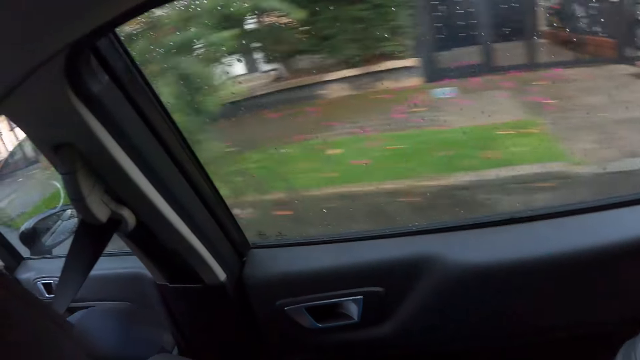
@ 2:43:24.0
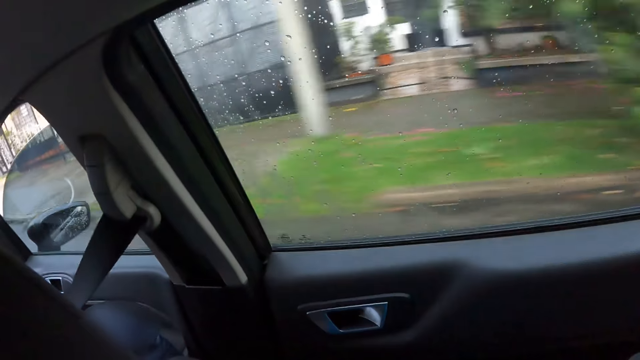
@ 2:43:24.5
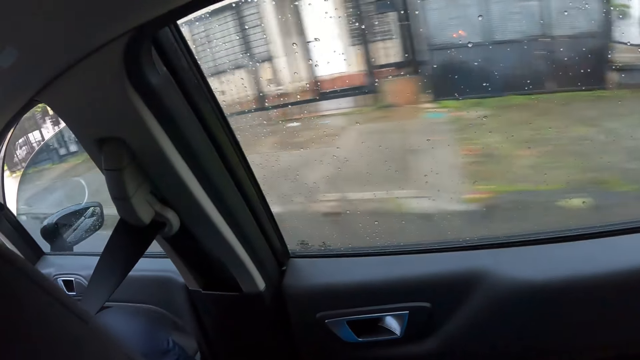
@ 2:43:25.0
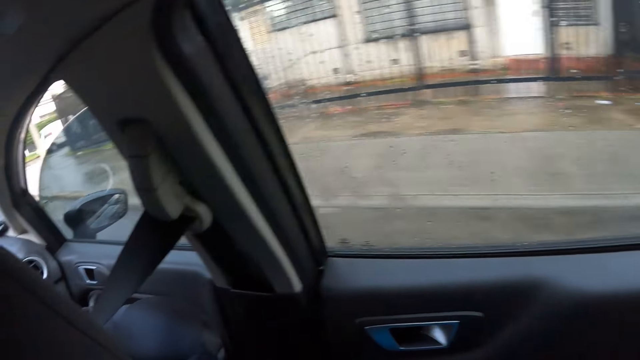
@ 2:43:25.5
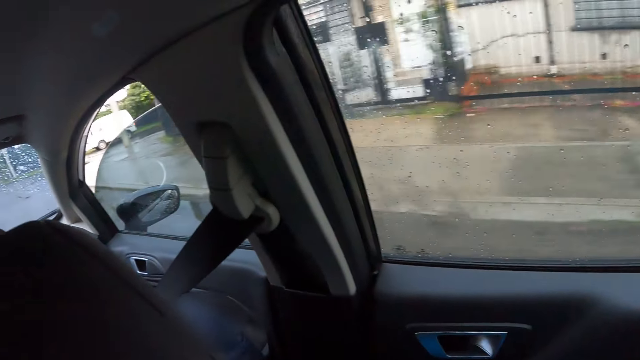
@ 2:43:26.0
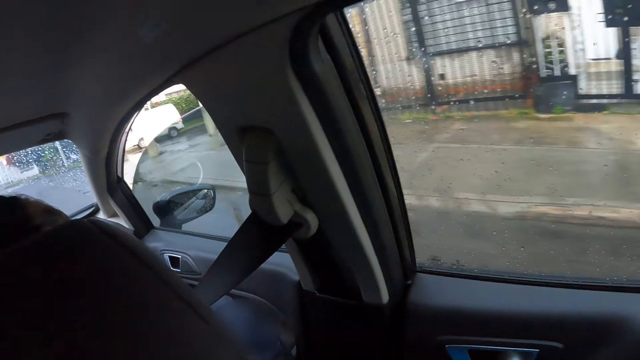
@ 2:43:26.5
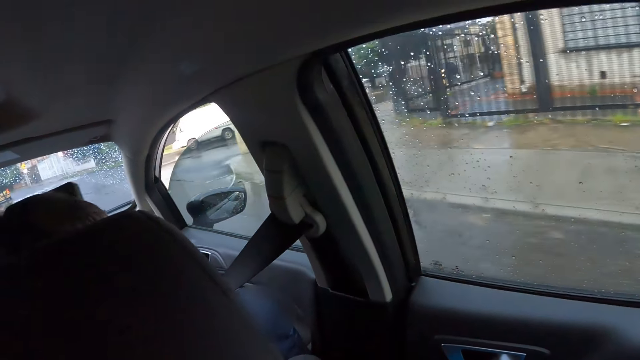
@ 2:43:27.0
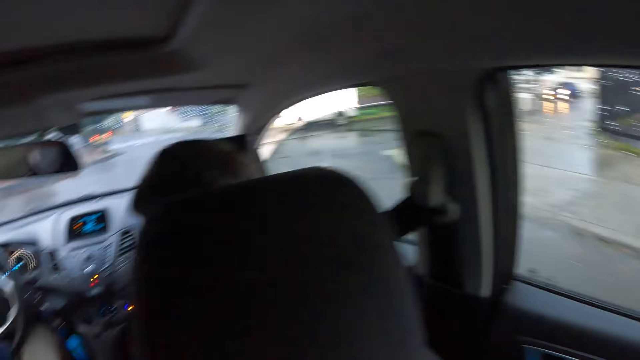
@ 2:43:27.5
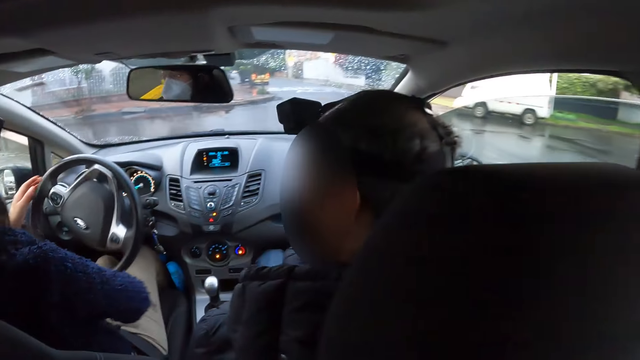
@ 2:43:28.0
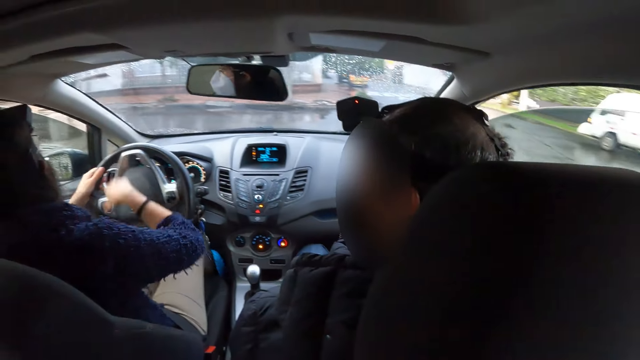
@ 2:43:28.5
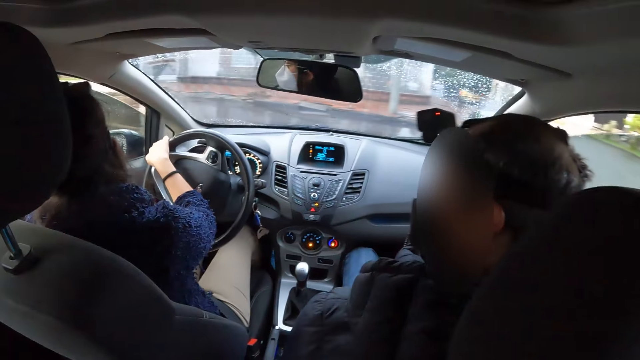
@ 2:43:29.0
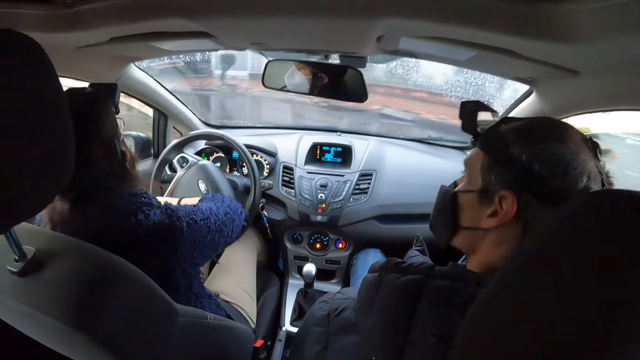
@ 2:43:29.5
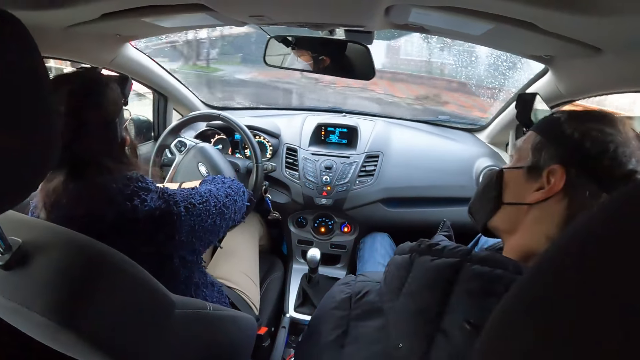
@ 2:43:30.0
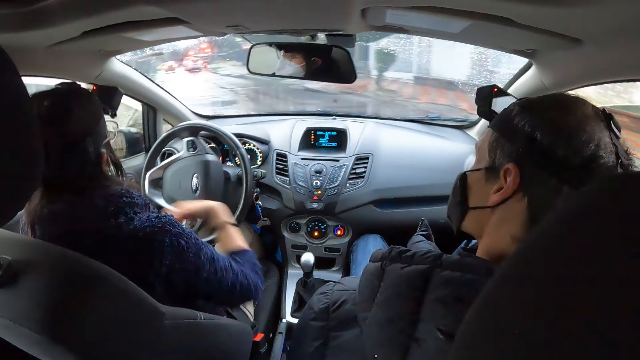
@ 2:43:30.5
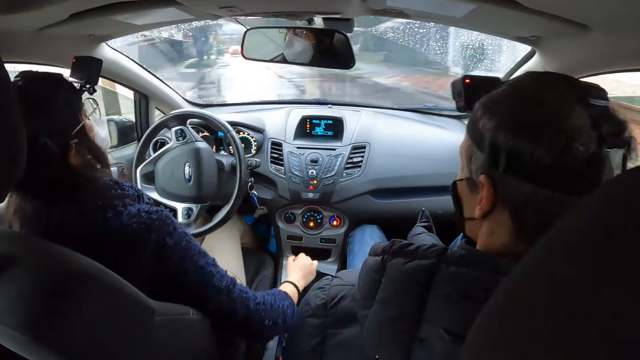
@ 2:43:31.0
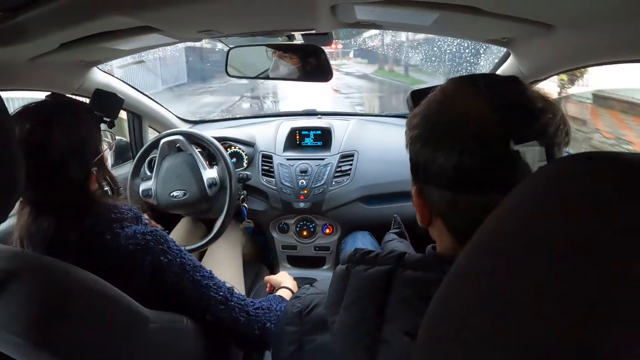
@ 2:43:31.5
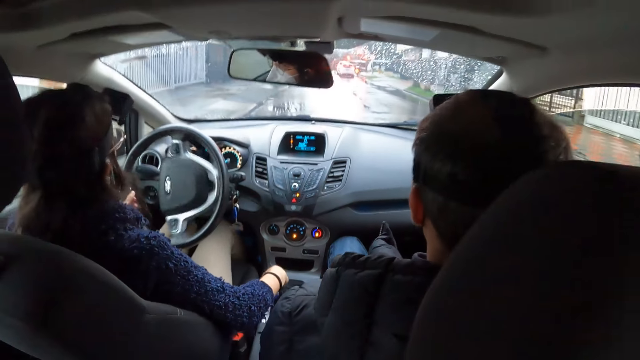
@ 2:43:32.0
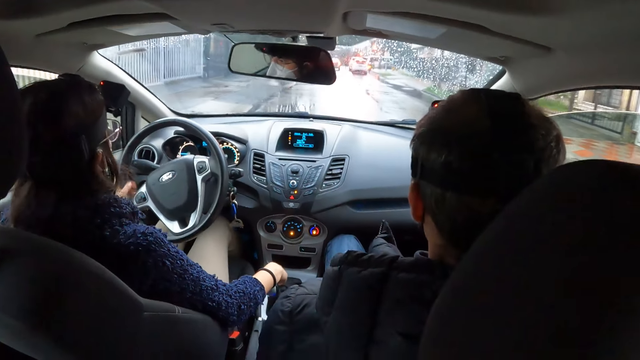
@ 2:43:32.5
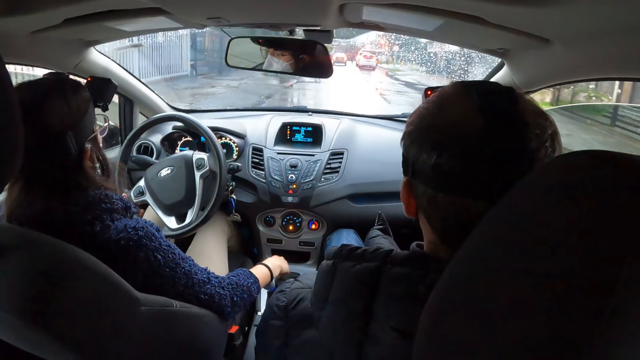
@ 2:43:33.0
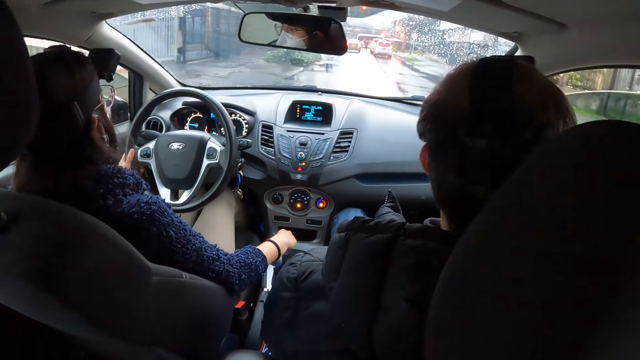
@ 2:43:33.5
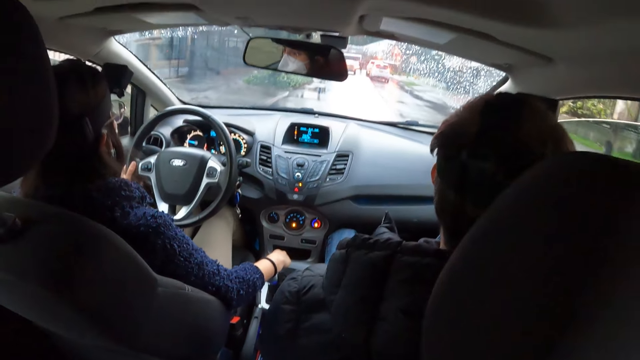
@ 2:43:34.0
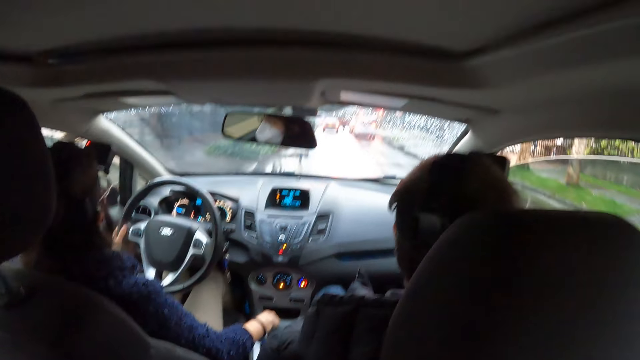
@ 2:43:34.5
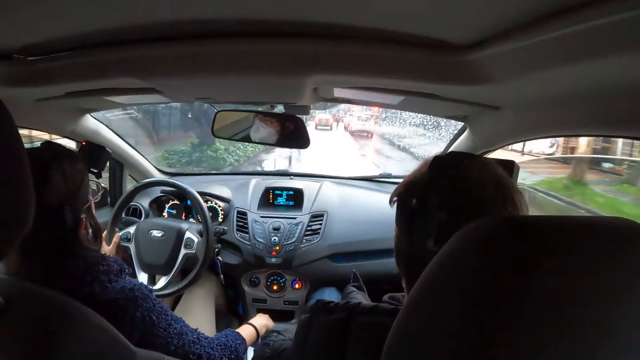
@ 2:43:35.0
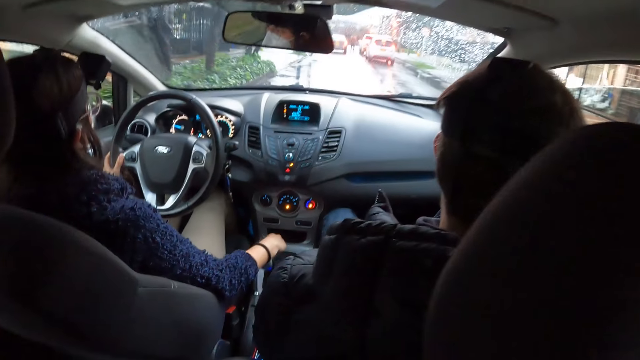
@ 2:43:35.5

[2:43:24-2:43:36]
The woman turns into a street with both hands. The woman moves the gear of the car with her right hand.

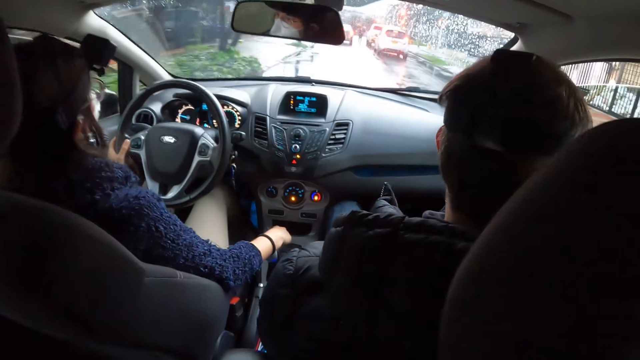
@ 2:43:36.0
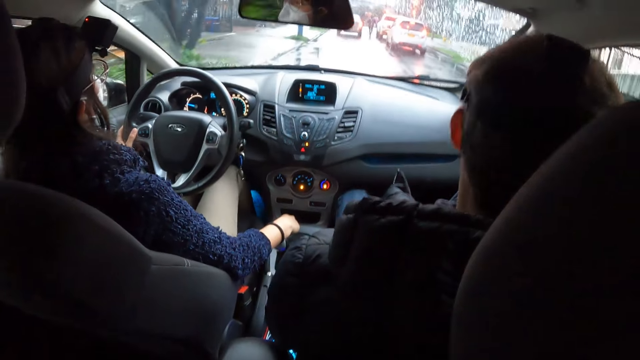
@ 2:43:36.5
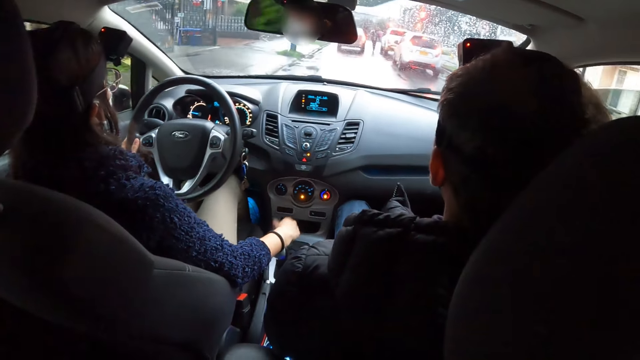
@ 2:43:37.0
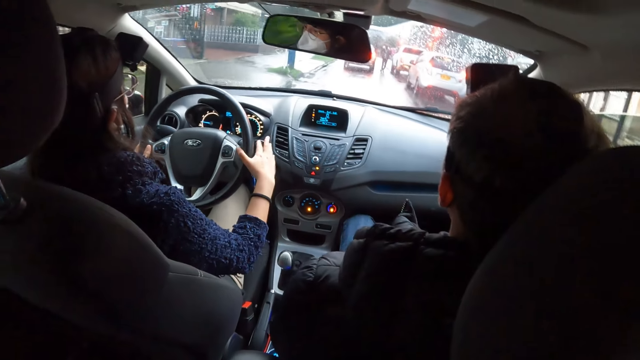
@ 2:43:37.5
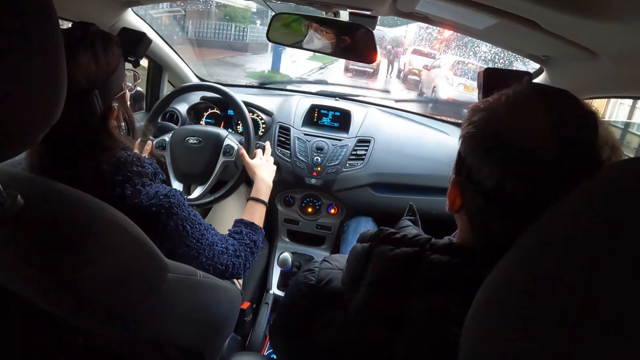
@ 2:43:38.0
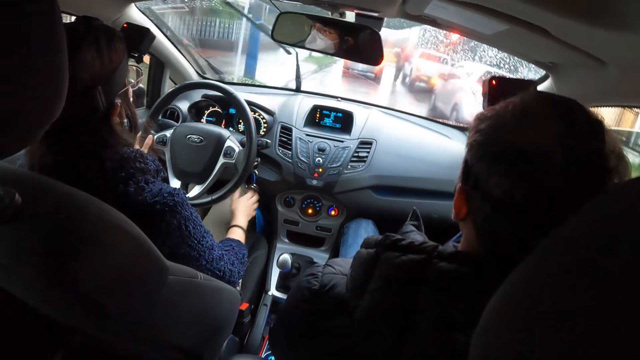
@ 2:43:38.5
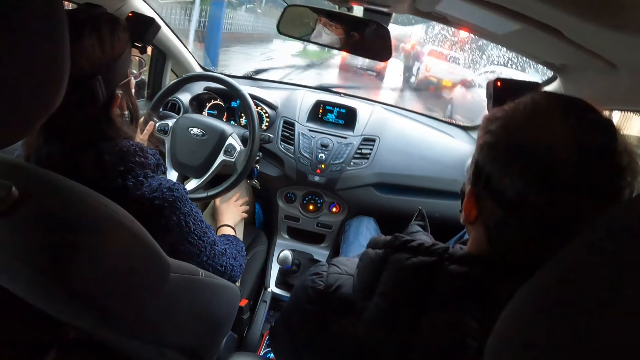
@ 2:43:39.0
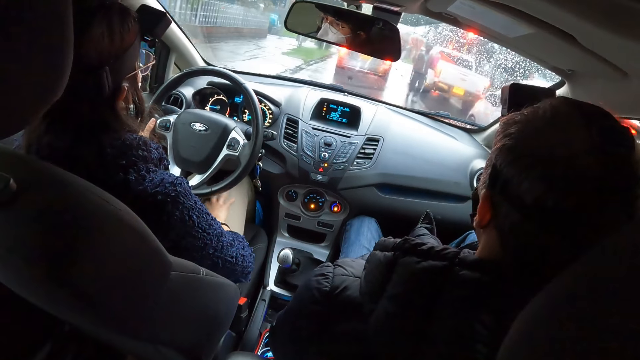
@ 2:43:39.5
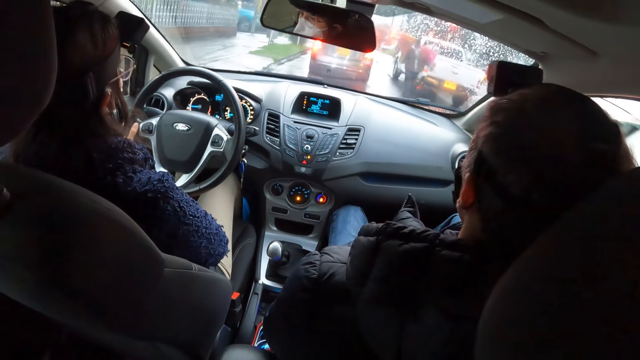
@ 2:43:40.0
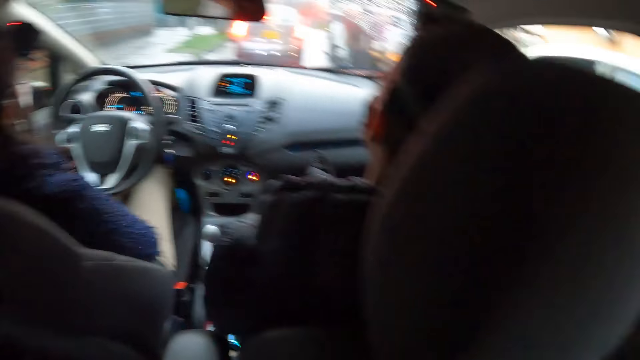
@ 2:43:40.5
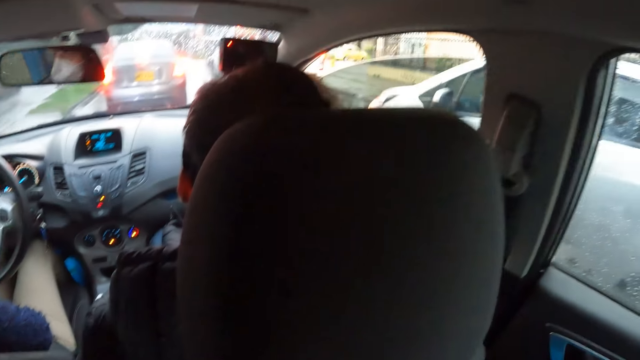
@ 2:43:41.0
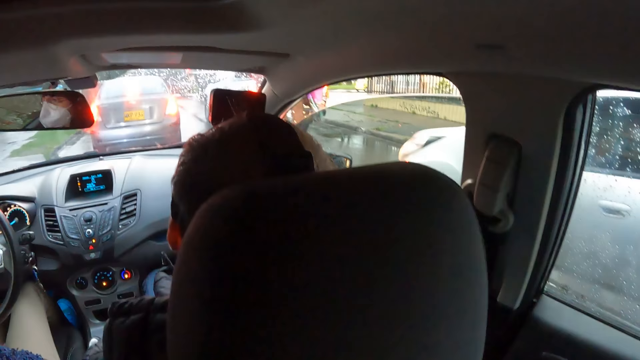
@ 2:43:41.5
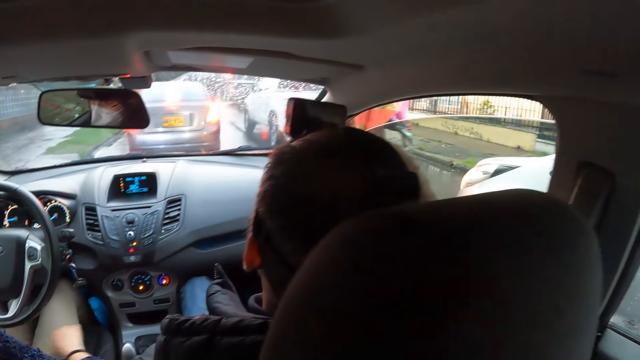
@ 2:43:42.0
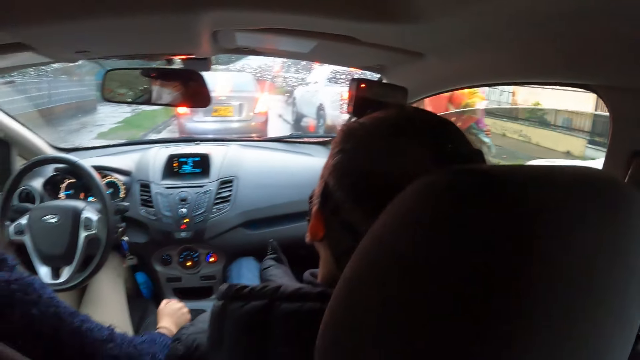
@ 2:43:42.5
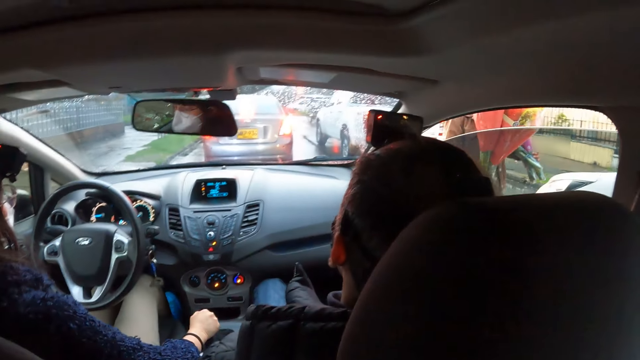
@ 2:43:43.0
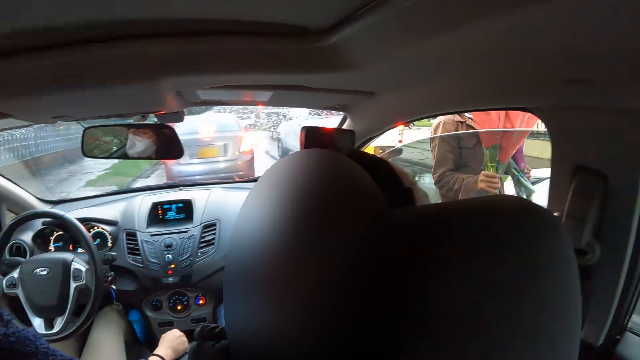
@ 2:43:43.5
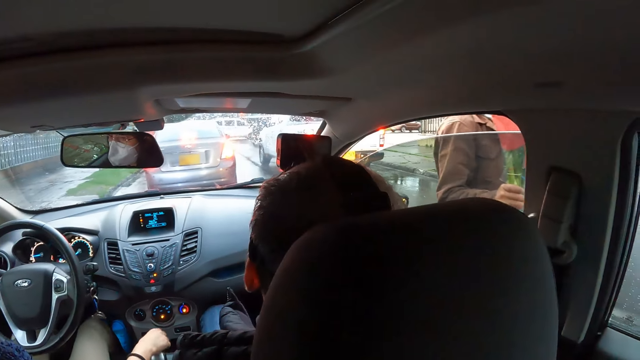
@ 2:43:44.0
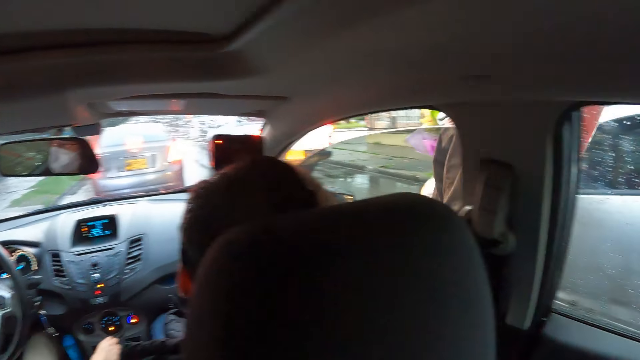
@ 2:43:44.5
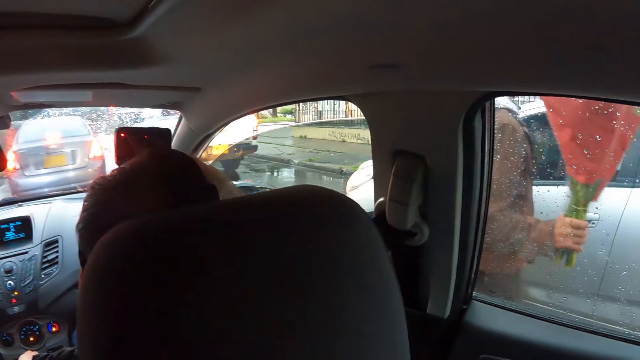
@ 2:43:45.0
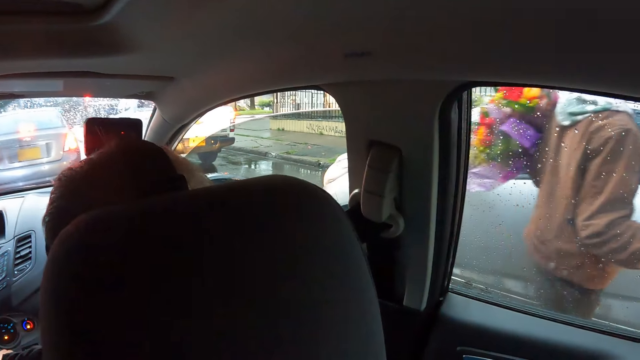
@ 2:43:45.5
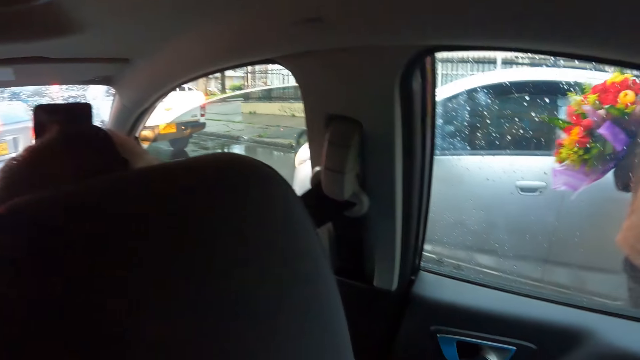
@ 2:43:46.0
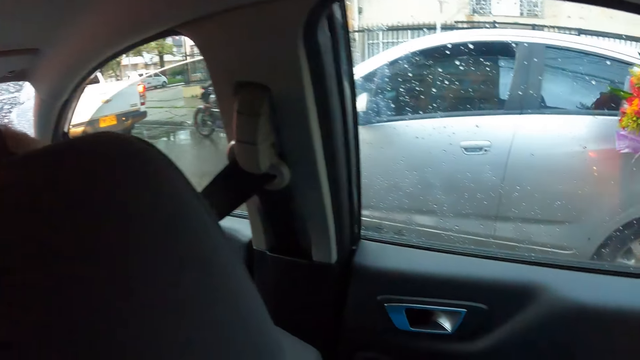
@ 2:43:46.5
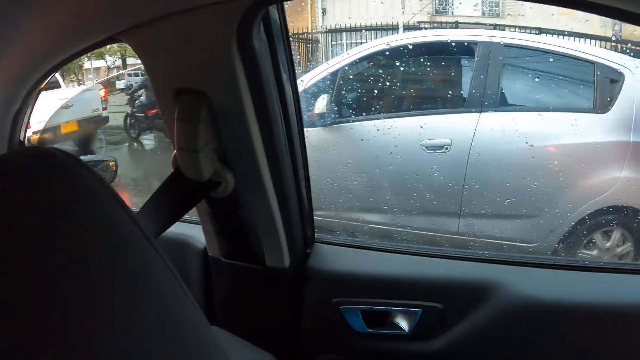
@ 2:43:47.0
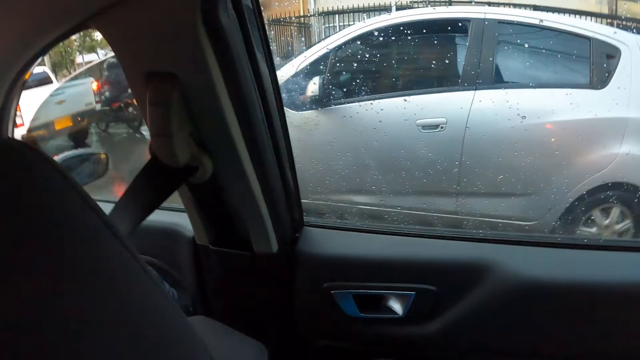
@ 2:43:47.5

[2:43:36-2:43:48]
The woman holds the steering of the car with both hands. The woman stops the car. A man walks past the woman's car with a bouquet of flowers in both hands. The camera wearer looks around.
